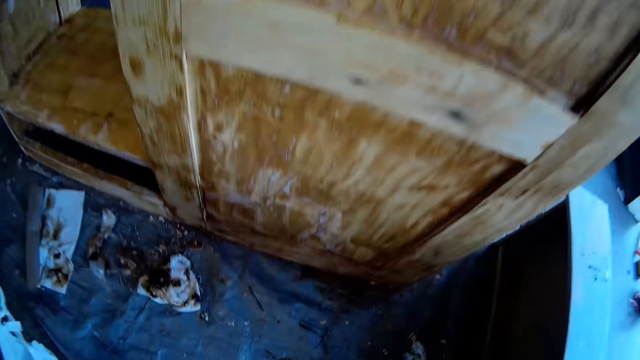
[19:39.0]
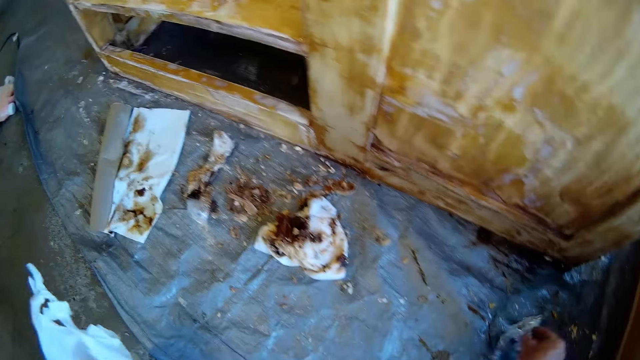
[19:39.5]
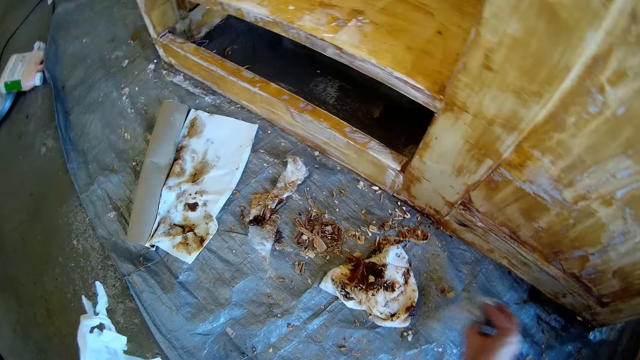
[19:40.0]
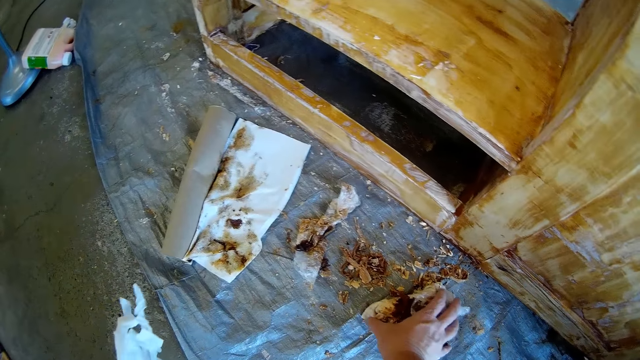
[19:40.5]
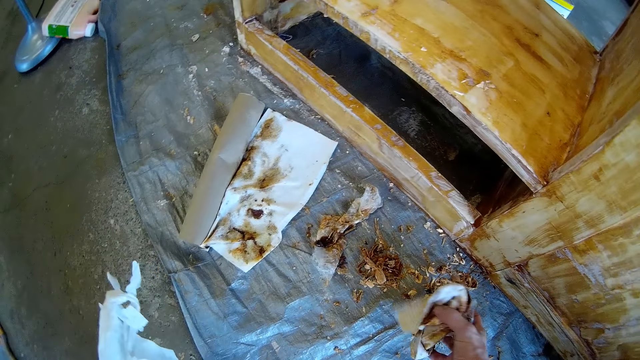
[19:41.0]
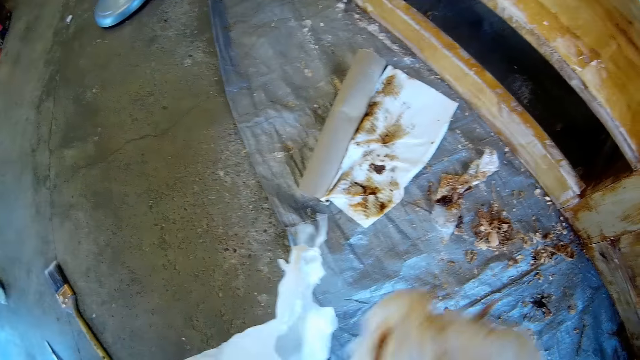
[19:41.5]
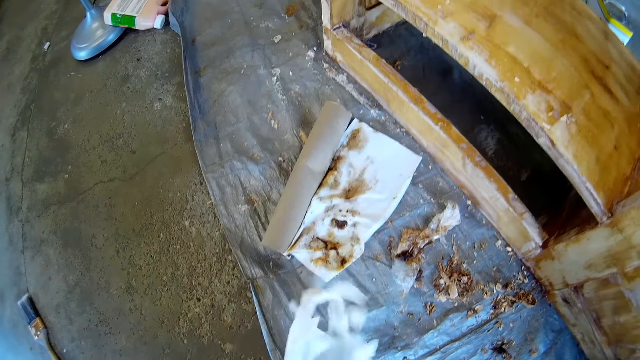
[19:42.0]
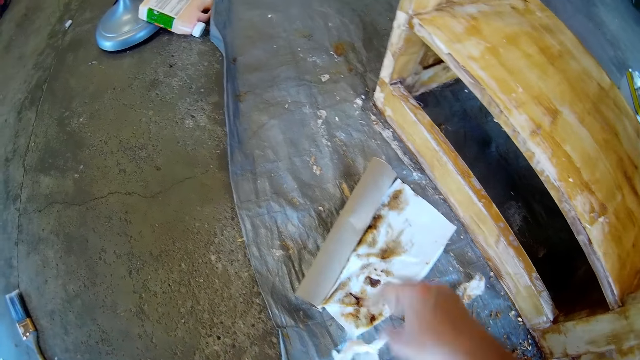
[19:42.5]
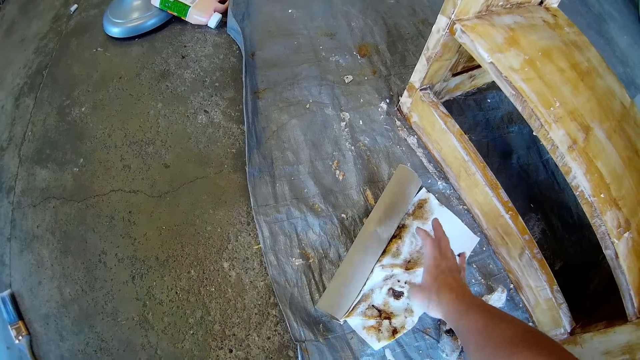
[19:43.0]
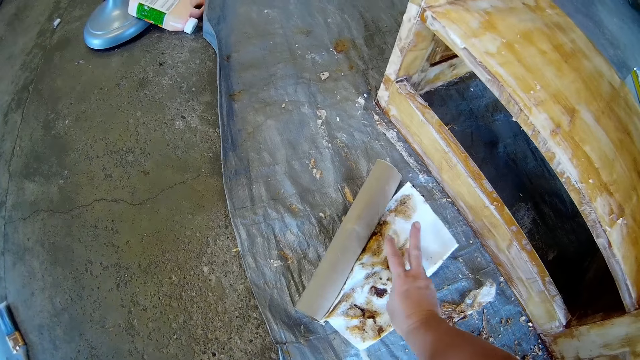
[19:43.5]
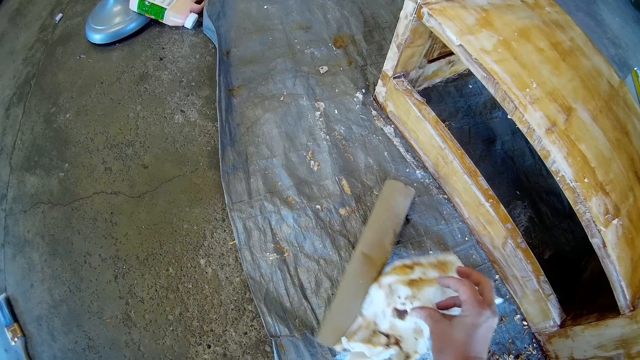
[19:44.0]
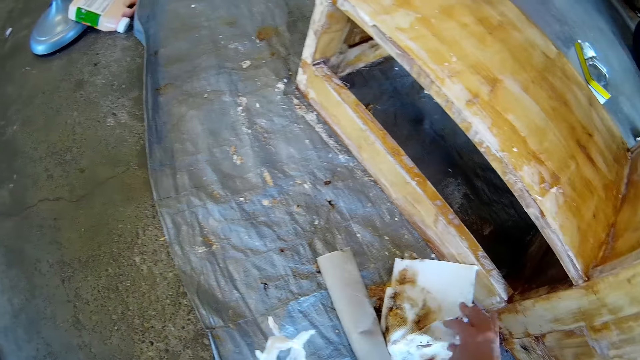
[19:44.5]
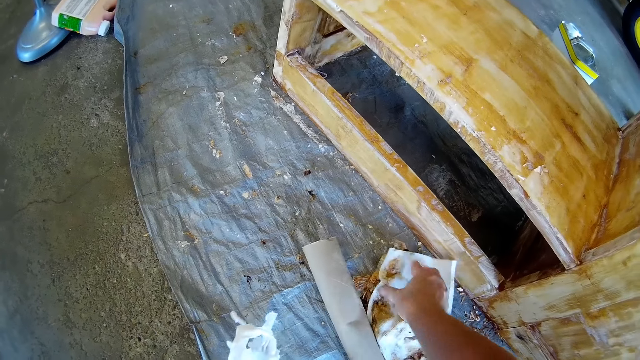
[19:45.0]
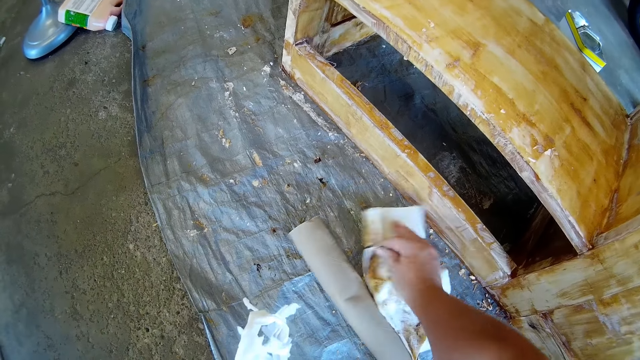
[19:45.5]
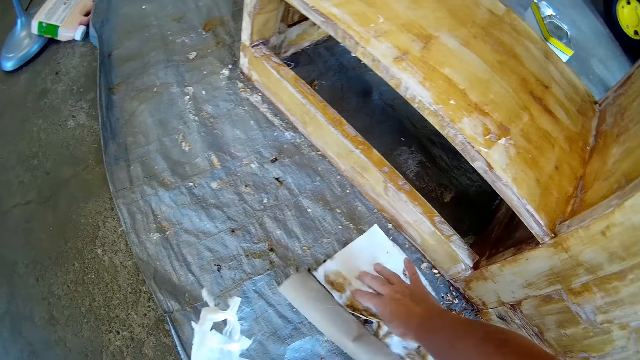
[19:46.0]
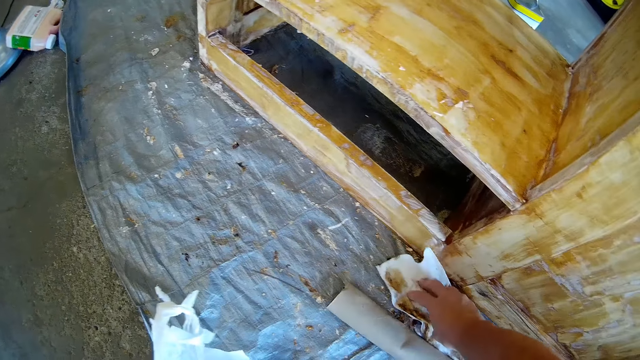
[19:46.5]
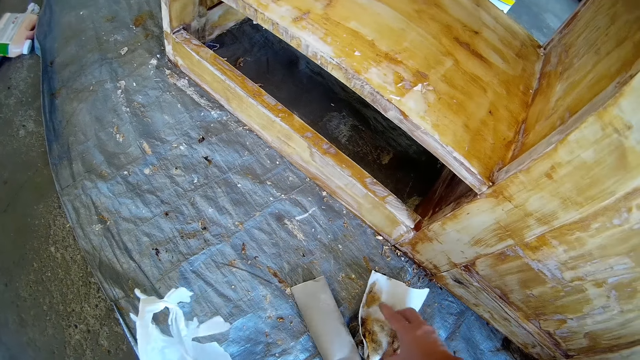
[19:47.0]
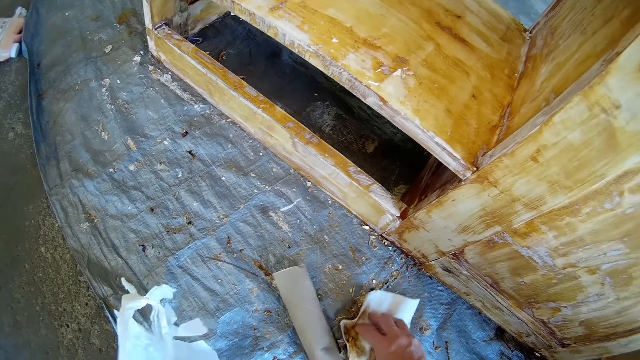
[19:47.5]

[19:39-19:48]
The camera wearer picks dirt from the floor. They put dirt in a plastic bag. They collect dirt on the floor.

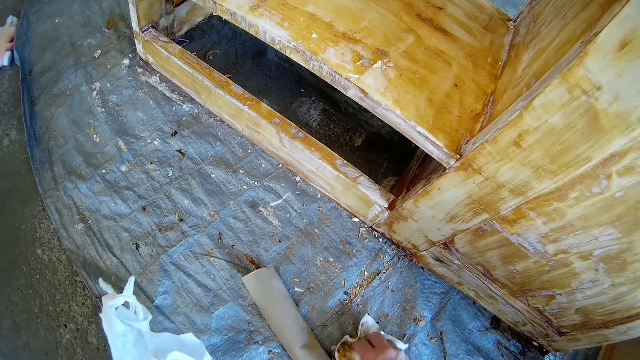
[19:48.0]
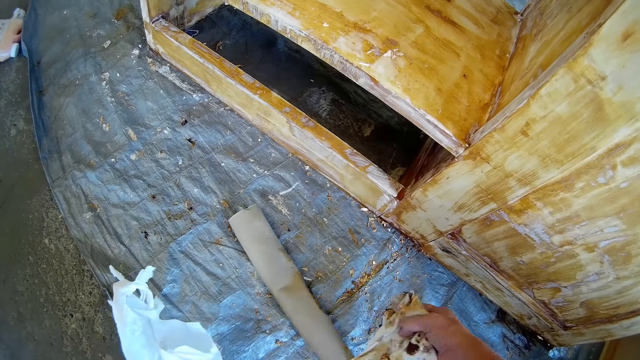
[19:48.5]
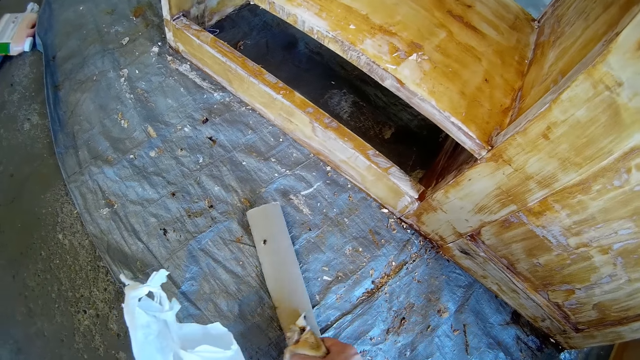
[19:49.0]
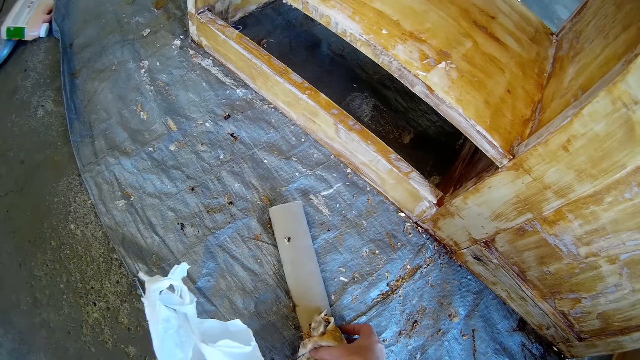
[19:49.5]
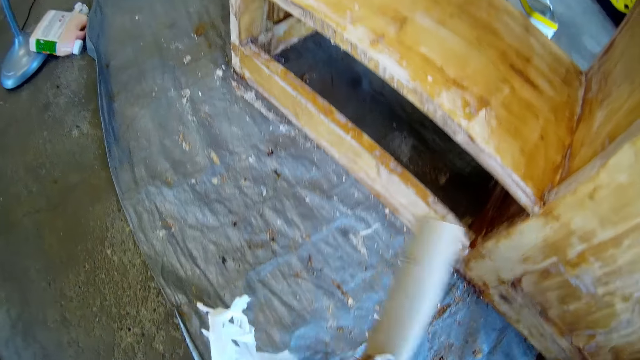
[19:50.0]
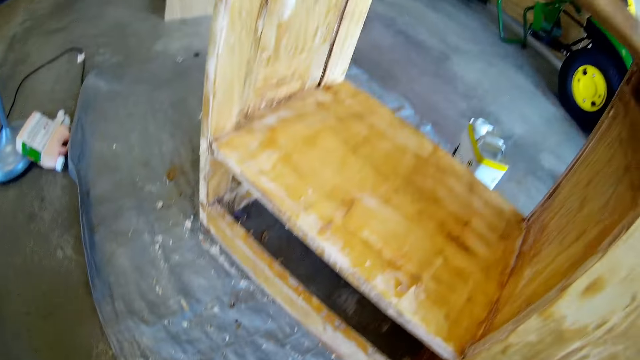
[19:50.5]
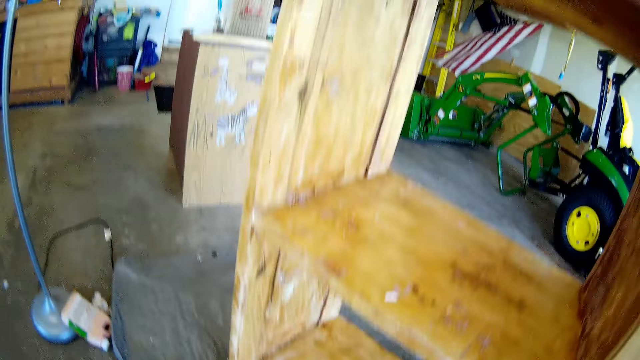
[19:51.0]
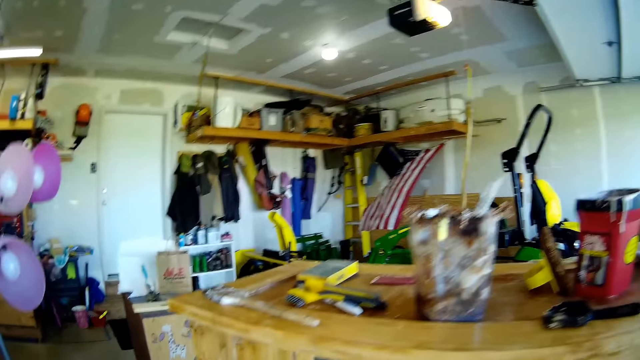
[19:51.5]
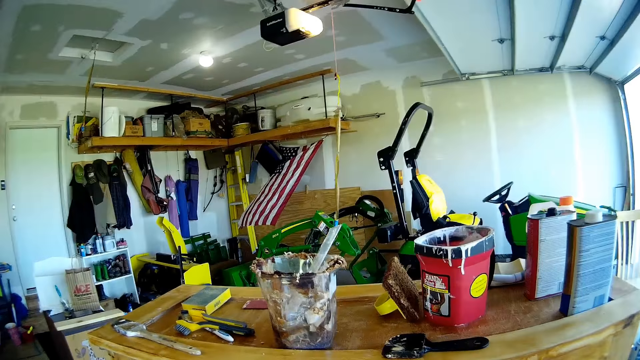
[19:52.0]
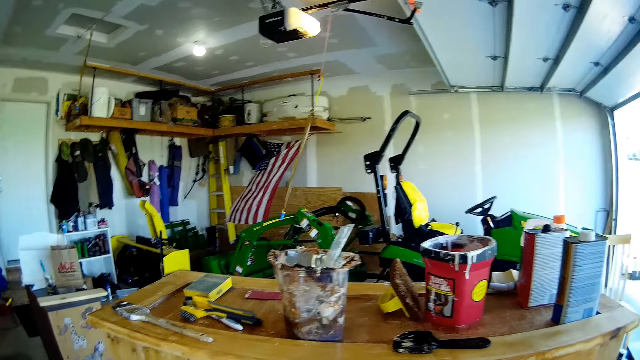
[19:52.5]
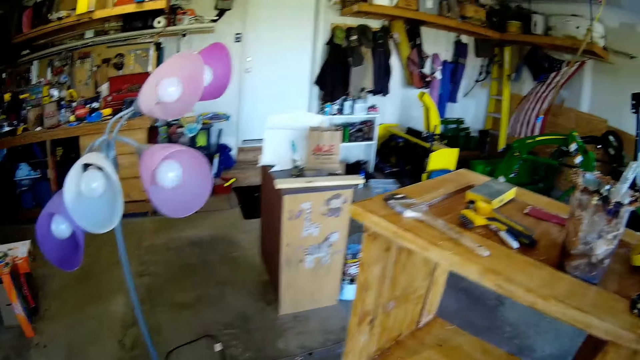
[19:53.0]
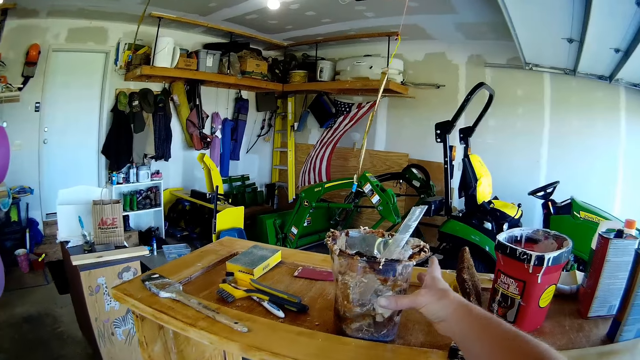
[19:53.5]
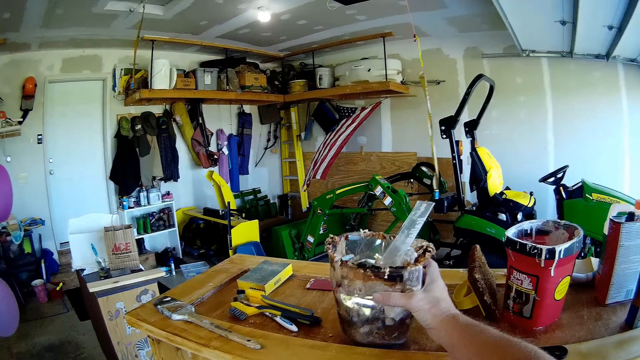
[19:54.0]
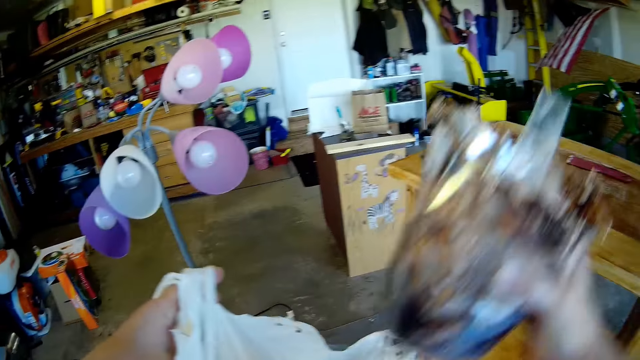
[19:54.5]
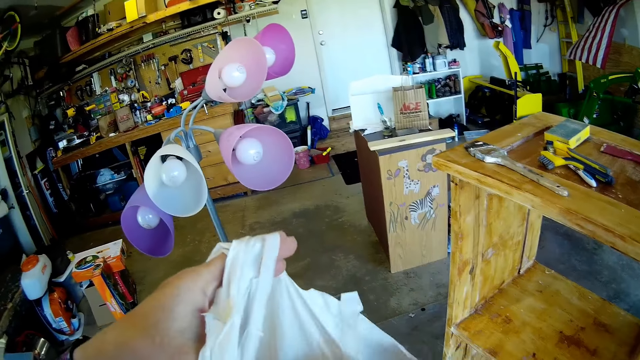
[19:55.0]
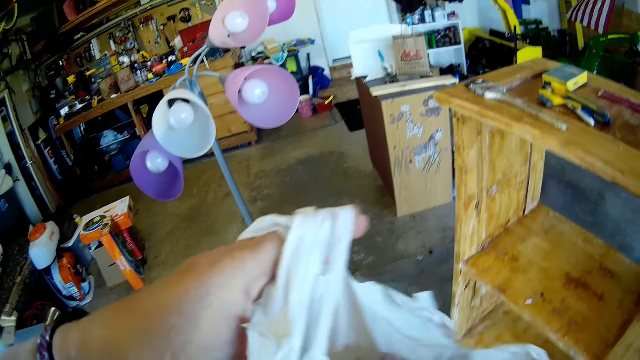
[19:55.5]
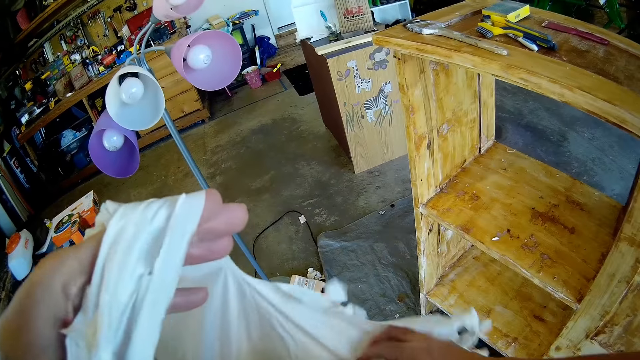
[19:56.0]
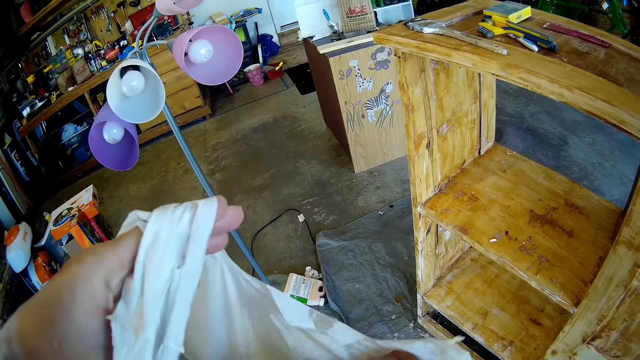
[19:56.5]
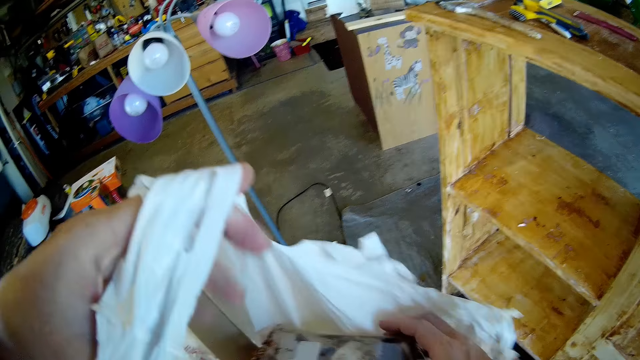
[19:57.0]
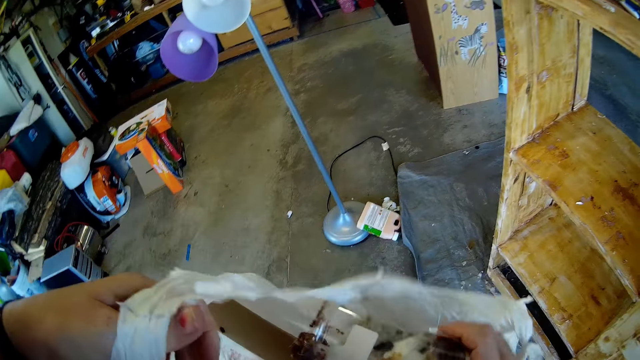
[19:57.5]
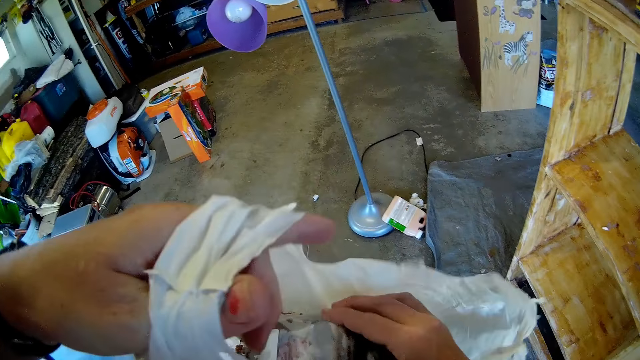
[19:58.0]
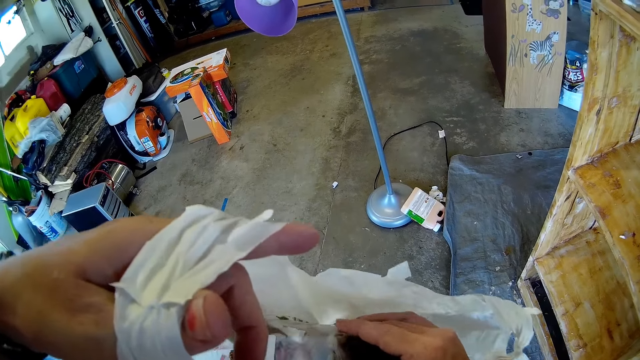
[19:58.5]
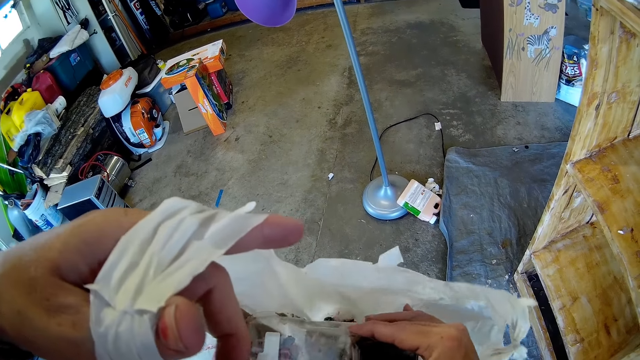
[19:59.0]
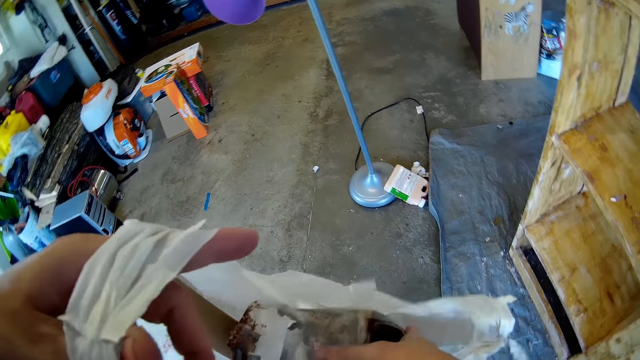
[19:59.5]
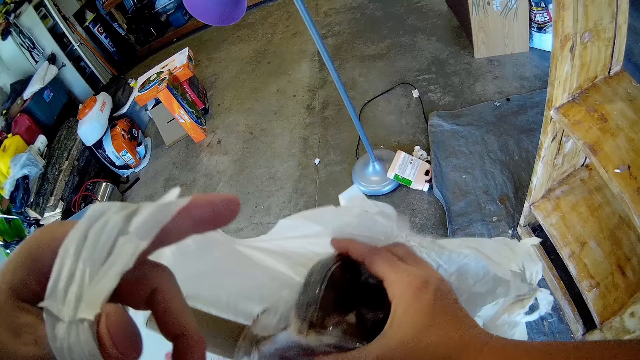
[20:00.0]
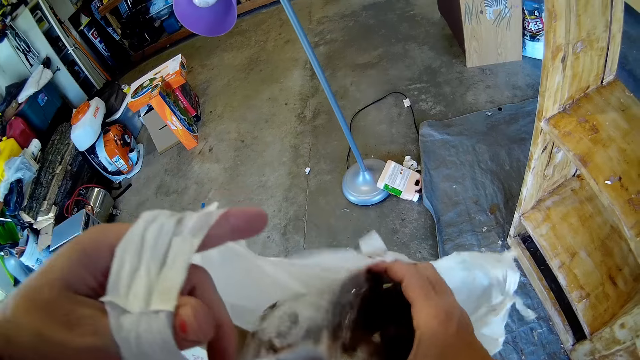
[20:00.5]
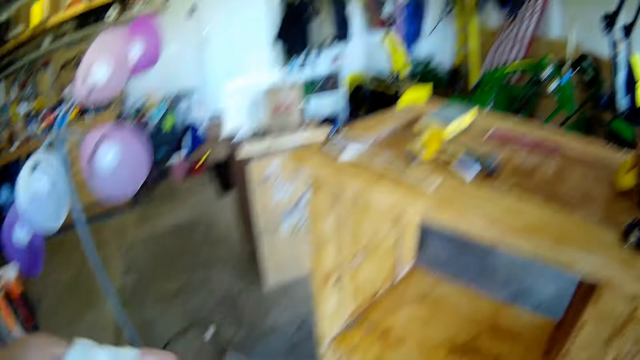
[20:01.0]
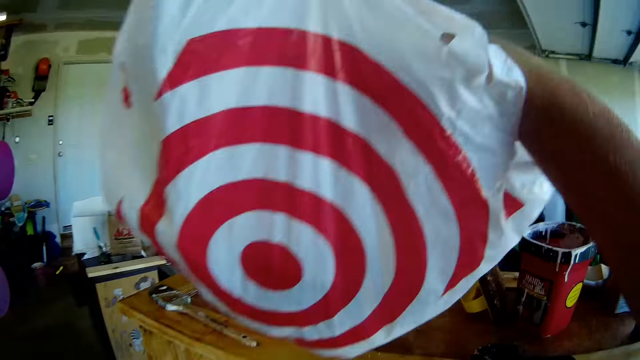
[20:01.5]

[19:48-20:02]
The camera wearer puts dirt in a plastic bag. They pick a plastic container on a shelf. They put the plastic container in the plastic bag. They shake the plastic container.
